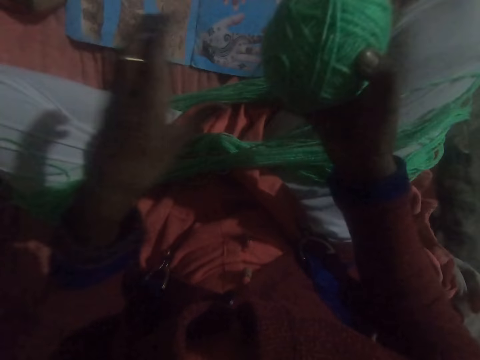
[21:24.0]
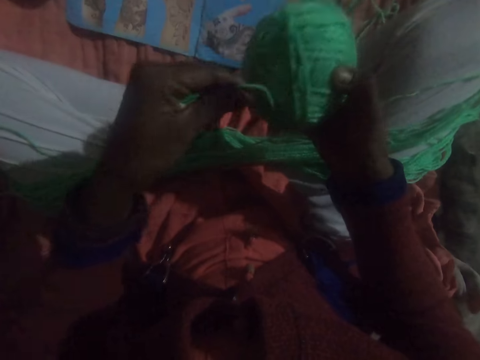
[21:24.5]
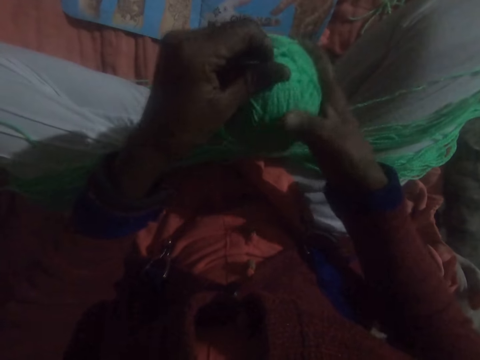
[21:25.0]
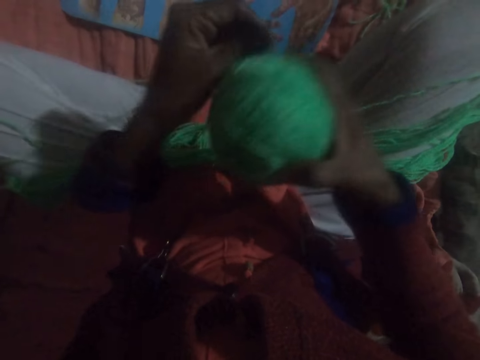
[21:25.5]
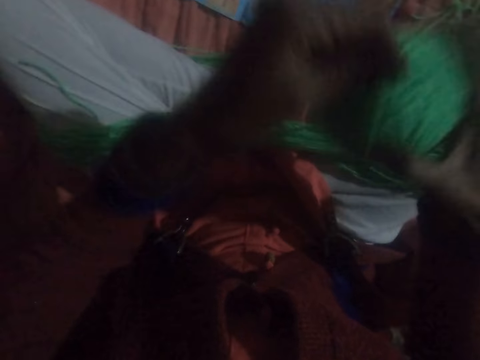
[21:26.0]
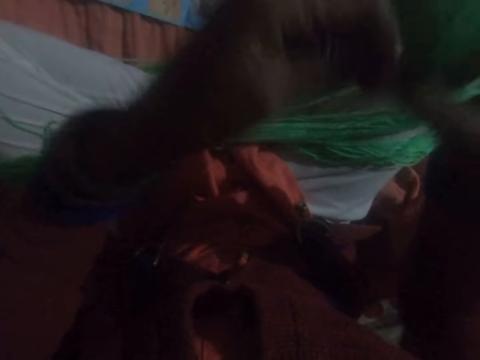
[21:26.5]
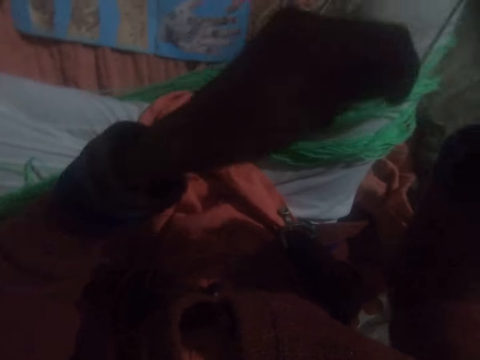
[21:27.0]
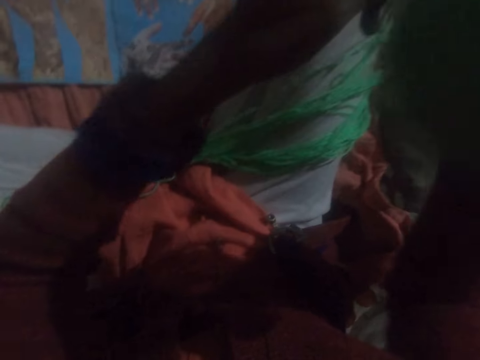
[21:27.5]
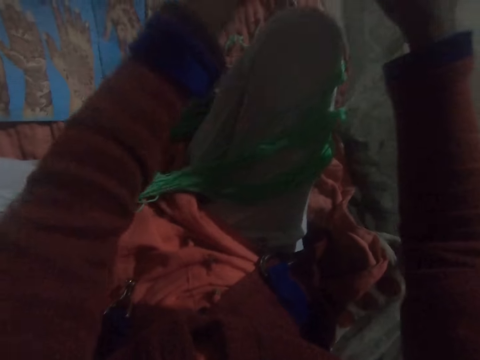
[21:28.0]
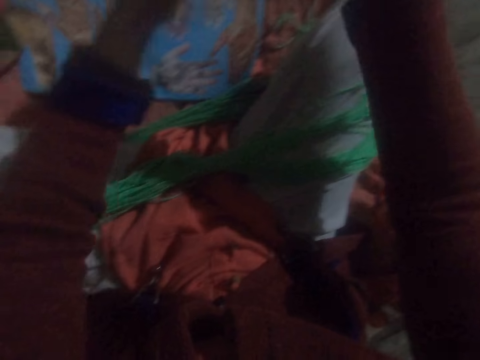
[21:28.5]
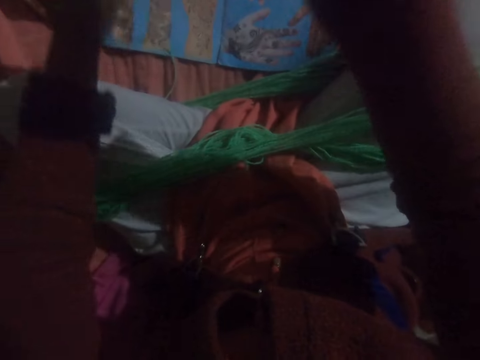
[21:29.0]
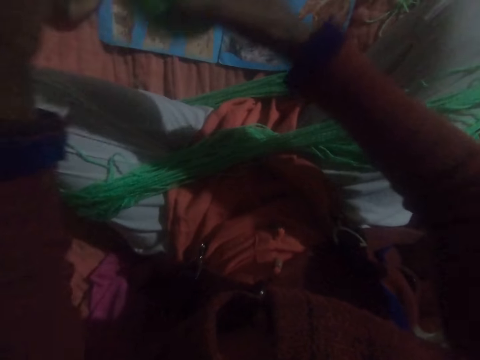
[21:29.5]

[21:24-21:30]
The camera wearer winds the yarn from his legs into the ball.

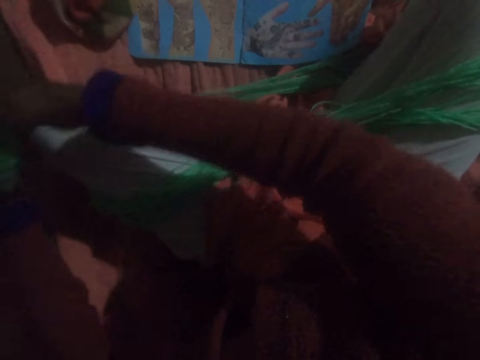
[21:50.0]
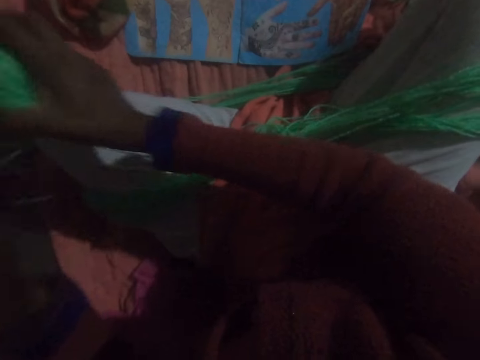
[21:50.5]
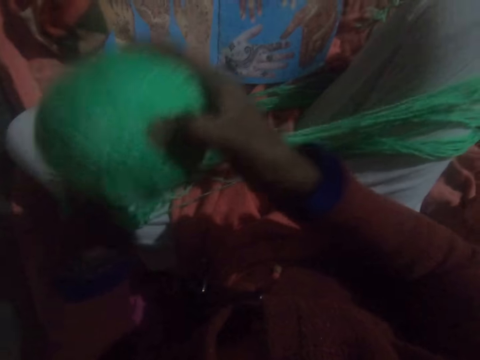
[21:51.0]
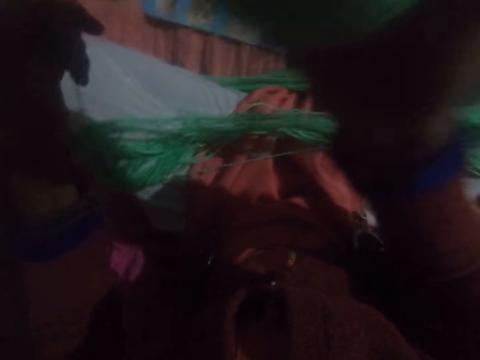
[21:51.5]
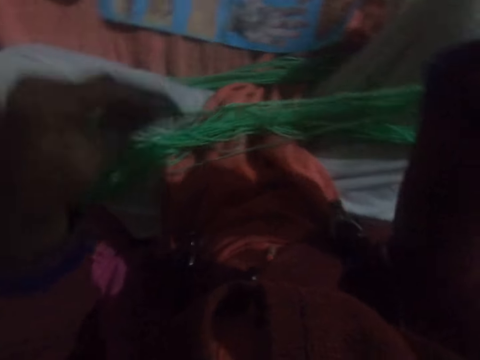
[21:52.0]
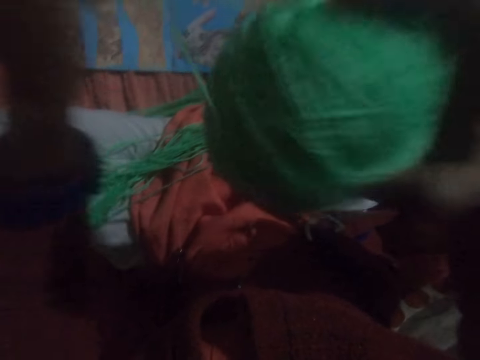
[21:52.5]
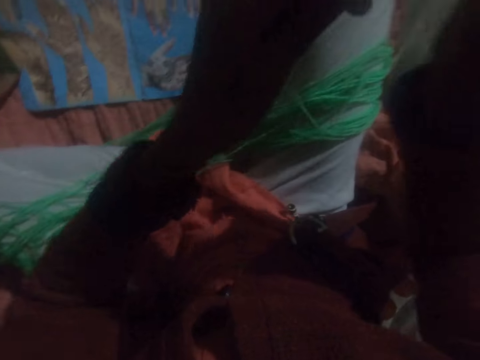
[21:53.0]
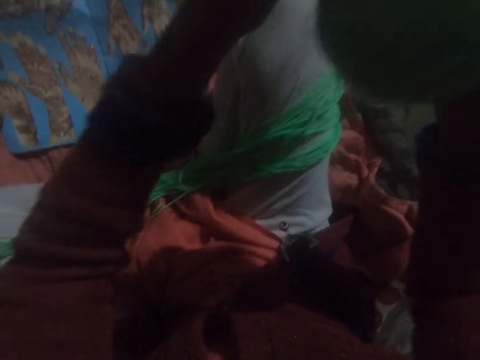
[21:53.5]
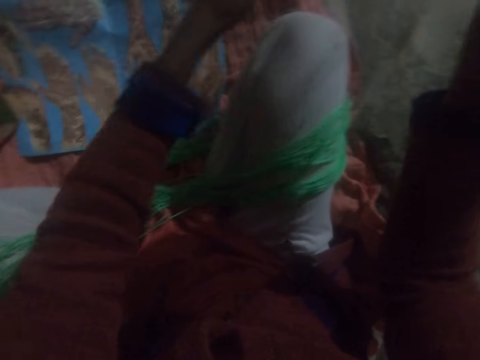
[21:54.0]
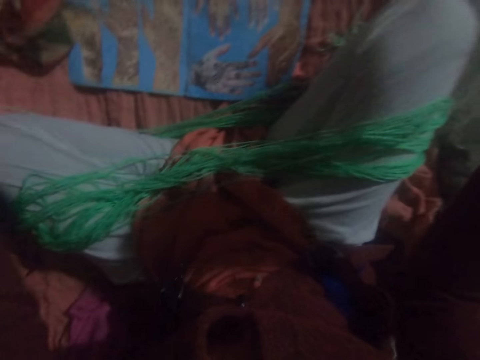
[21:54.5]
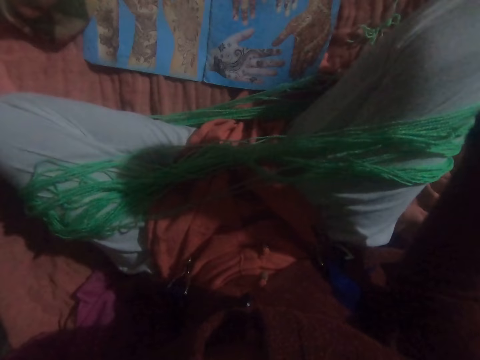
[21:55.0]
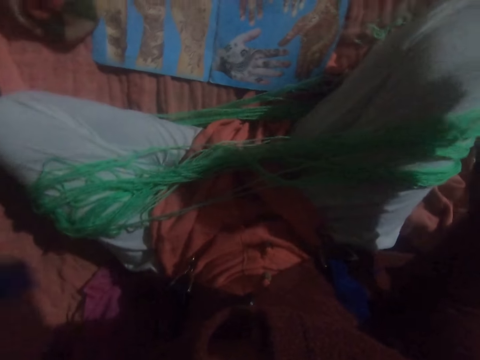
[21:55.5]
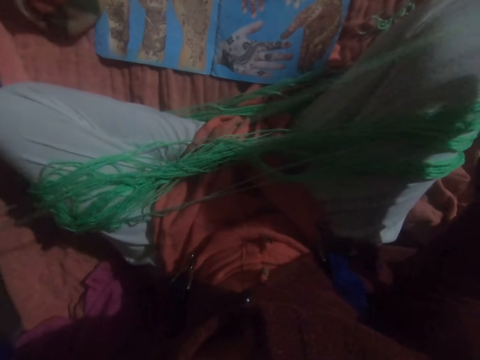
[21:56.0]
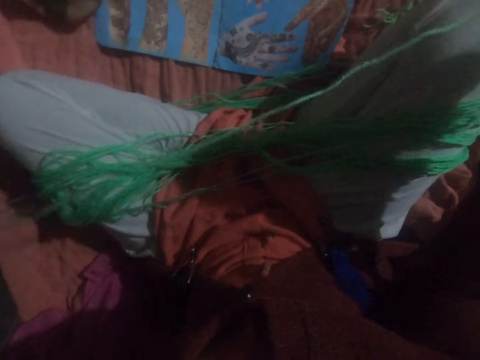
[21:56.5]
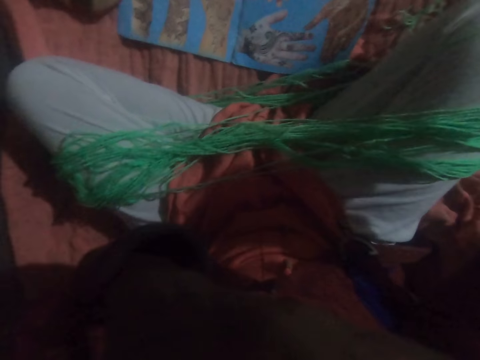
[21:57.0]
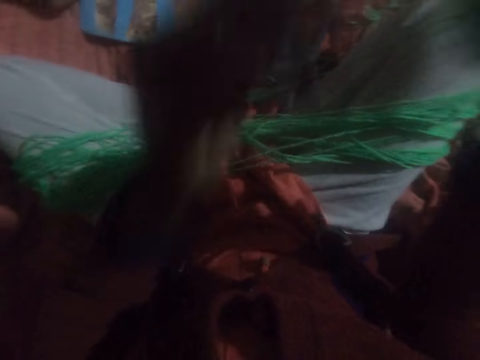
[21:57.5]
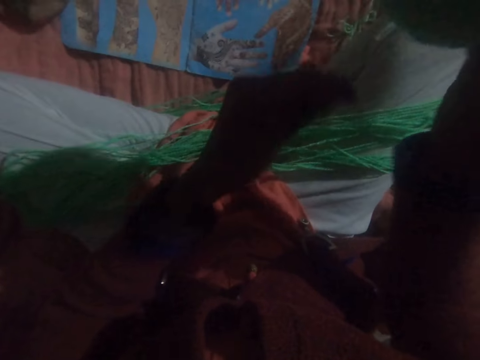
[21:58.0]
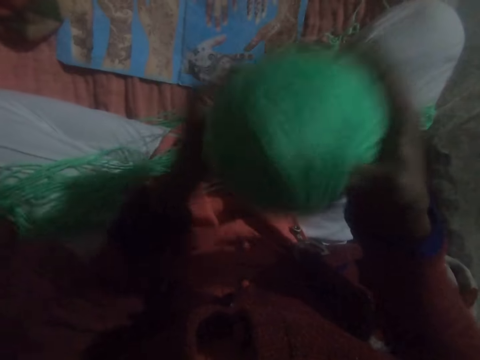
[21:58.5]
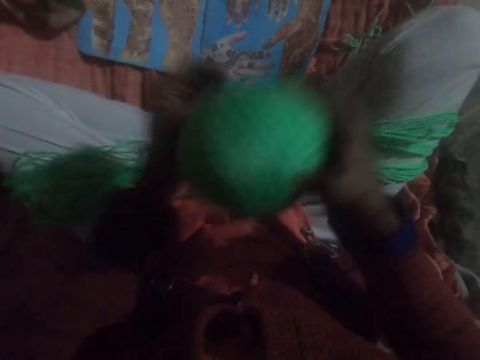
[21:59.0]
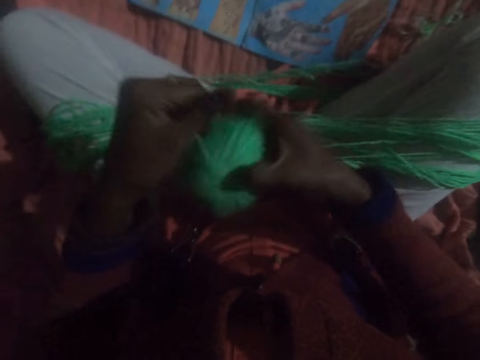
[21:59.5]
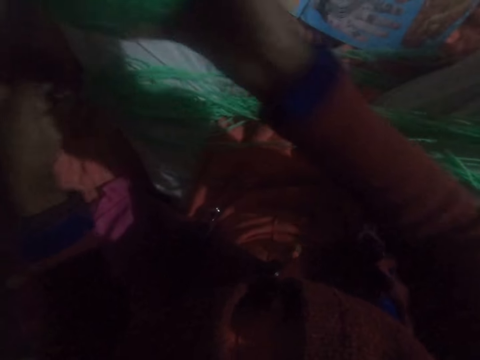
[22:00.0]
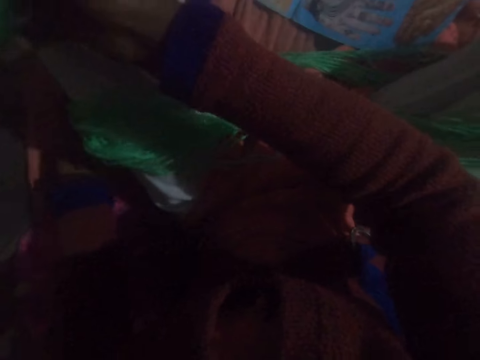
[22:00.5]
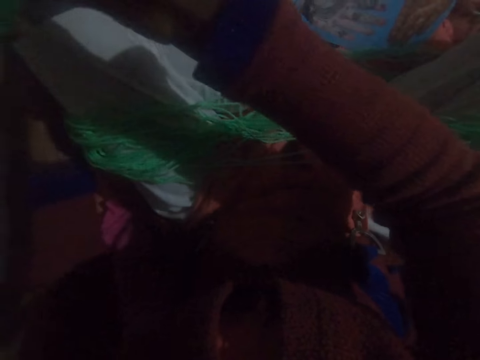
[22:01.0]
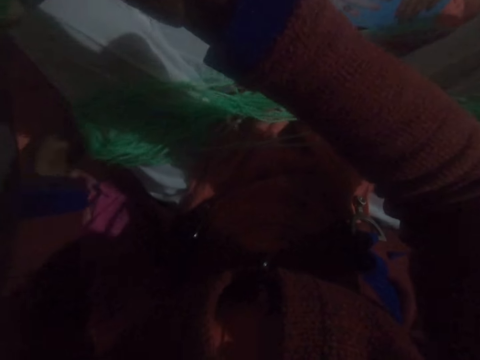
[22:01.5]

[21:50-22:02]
The camera wearer adjusts the thread. He runs round the thread to a ball of yarn. He adjusts the thread. He touches his face with his left hand. He winds the yarn from his legs into the ball. He adjusts the thread.

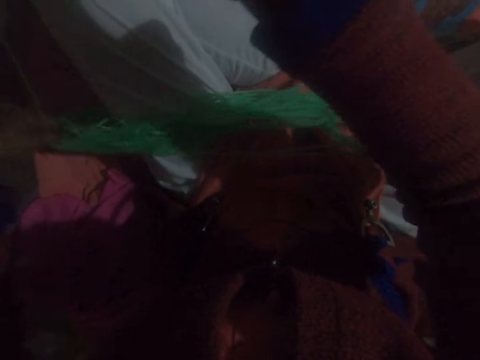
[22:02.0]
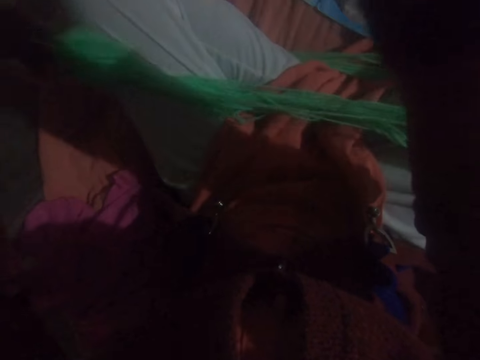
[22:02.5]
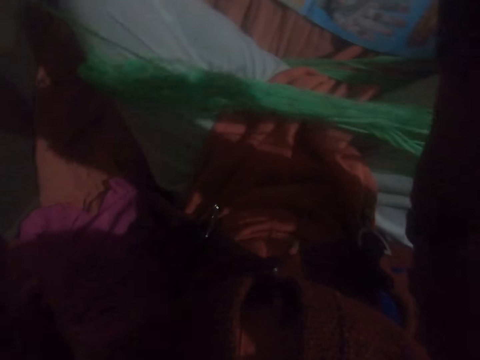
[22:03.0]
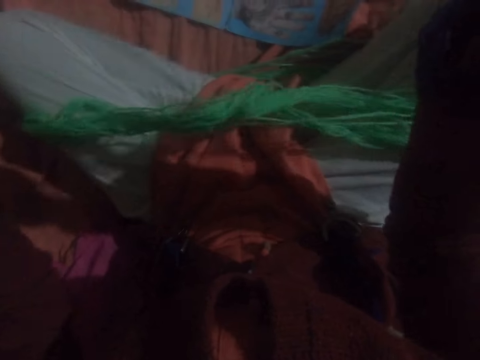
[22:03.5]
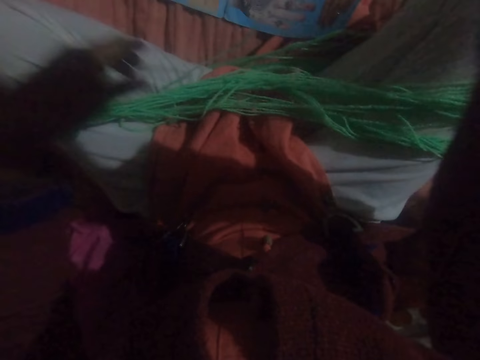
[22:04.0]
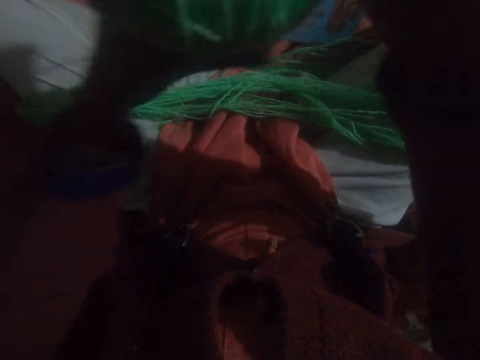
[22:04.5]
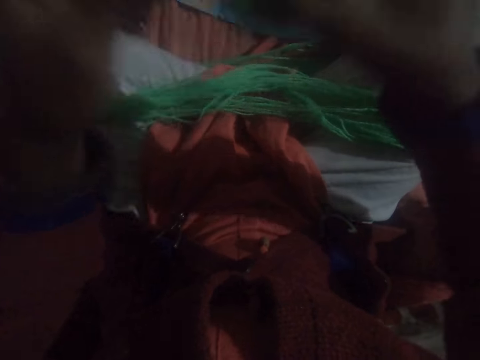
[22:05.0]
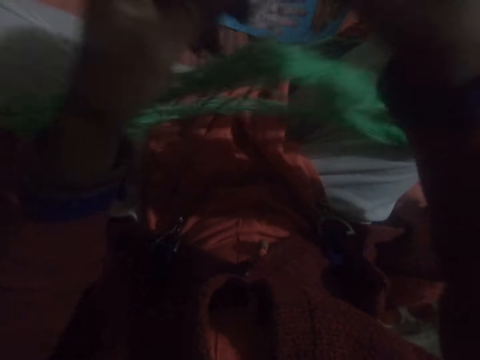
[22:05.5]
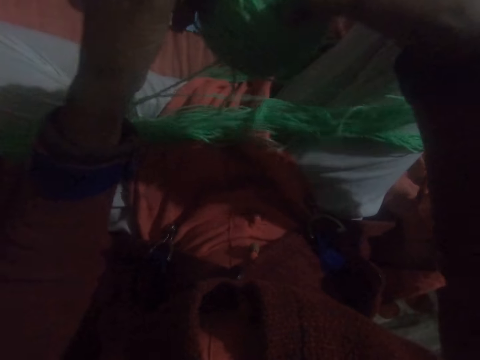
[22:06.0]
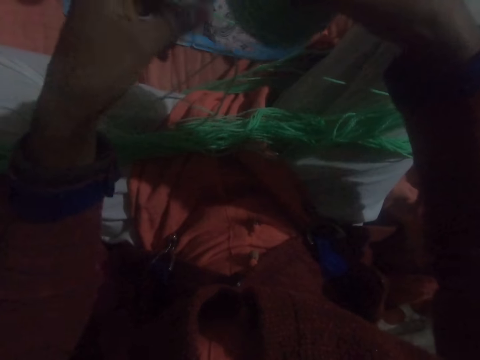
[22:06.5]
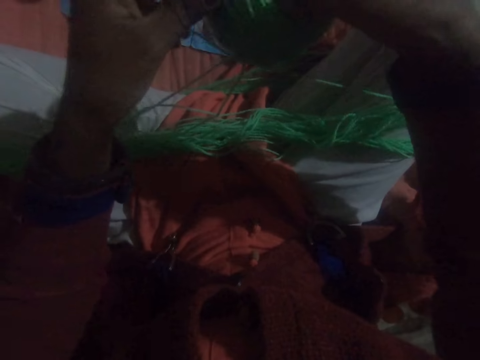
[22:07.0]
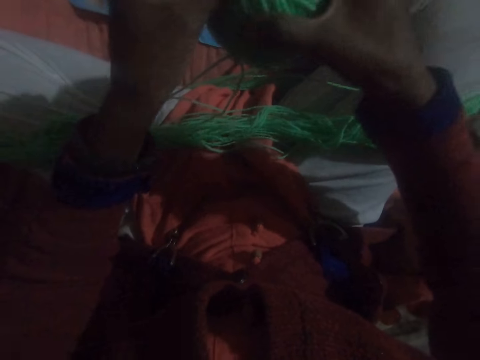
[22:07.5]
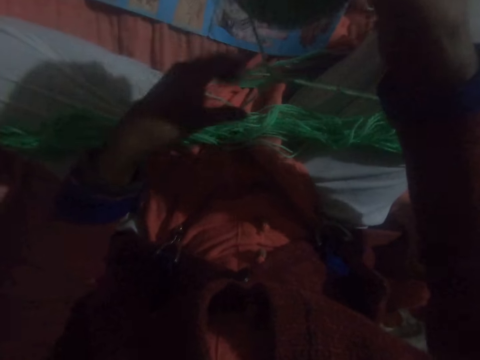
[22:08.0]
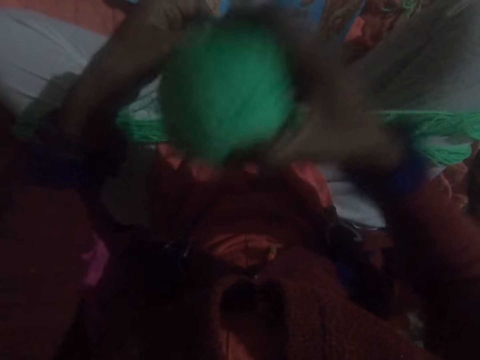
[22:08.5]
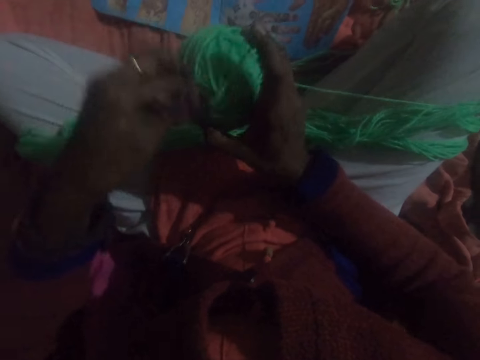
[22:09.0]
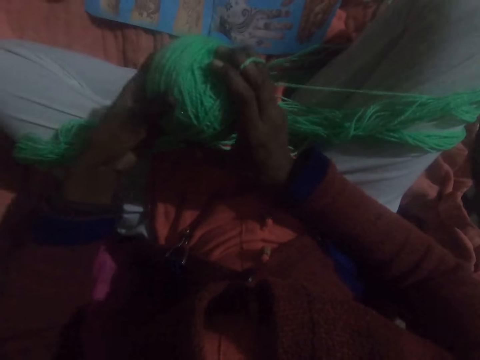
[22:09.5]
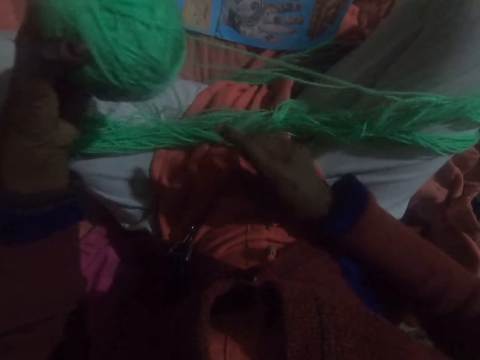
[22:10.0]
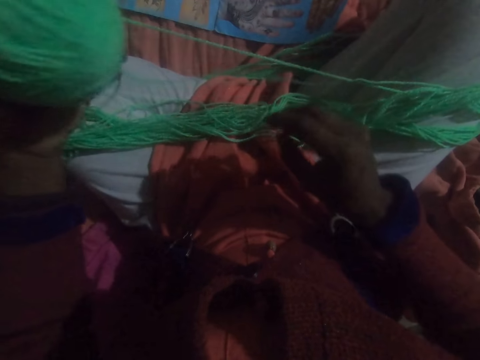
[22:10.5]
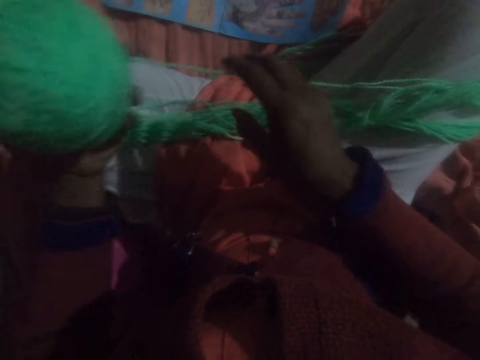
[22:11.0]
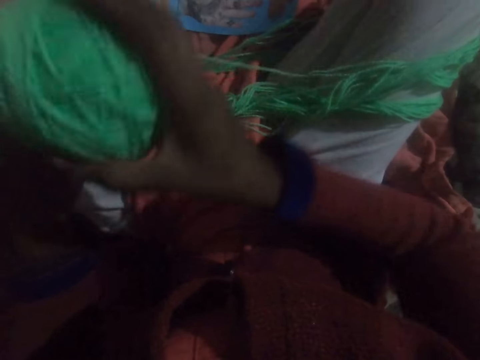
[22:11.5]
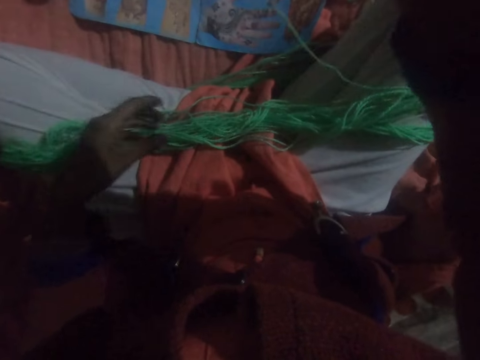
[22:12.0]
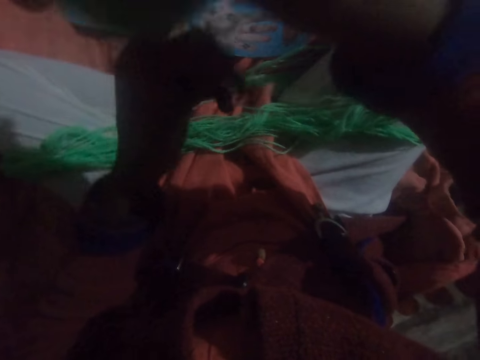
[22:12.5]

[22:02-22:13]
The camera wearer adjusts the yarn on his legs. He winds the yarn from his legs into the ball. He adjusts the thread and passes the ball of yarn under the thread. He untangles the yarn. He adjusts the thread and runs round the thread to the ball of yarn.
